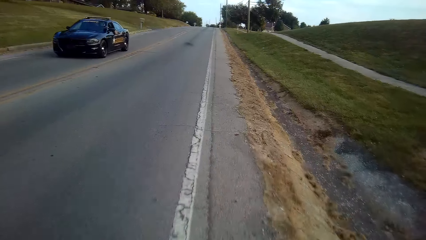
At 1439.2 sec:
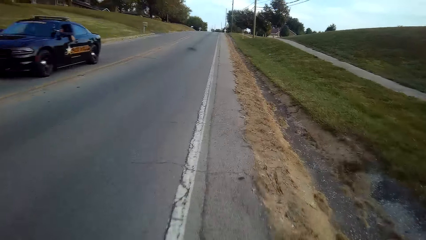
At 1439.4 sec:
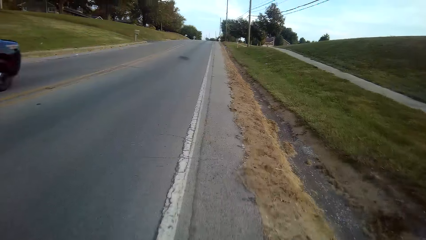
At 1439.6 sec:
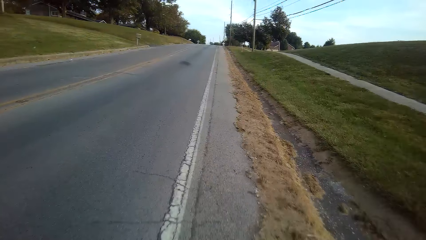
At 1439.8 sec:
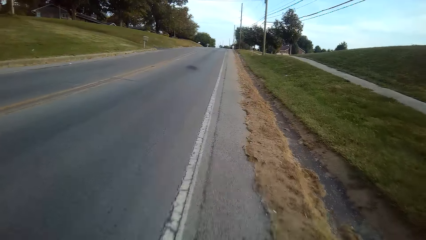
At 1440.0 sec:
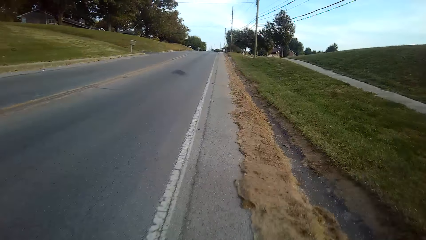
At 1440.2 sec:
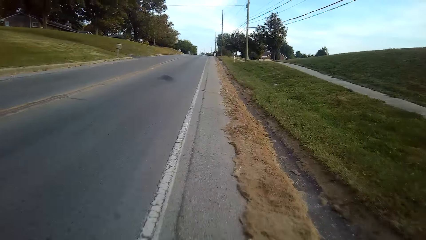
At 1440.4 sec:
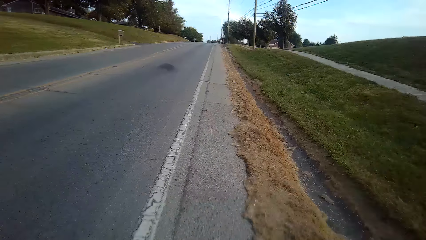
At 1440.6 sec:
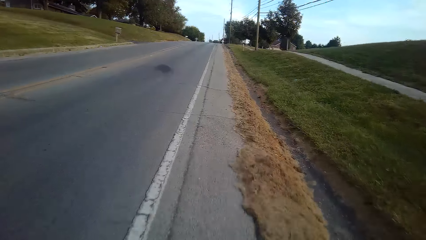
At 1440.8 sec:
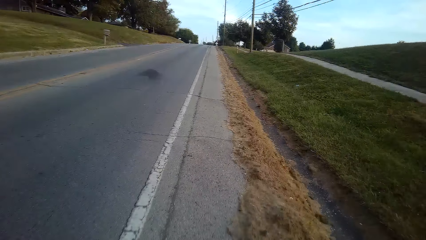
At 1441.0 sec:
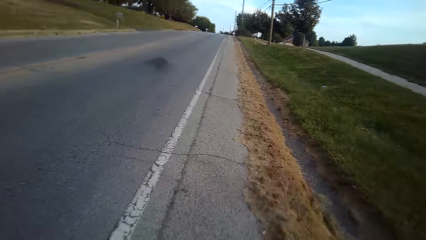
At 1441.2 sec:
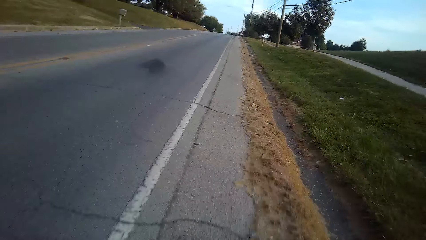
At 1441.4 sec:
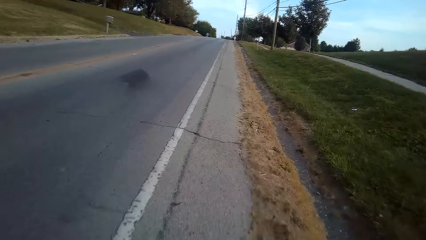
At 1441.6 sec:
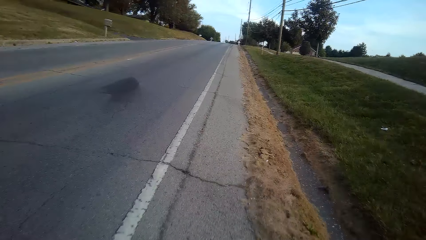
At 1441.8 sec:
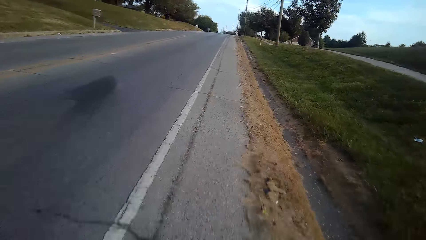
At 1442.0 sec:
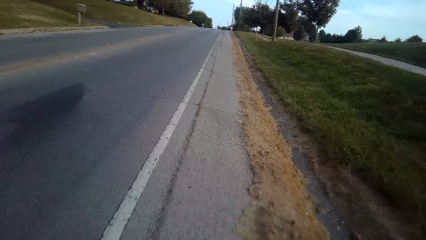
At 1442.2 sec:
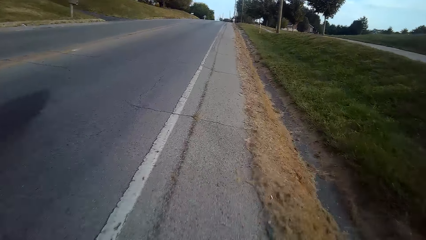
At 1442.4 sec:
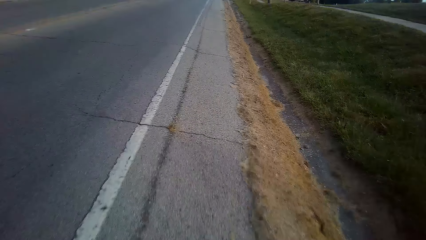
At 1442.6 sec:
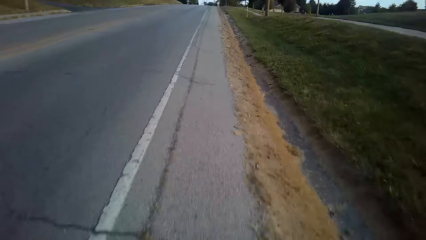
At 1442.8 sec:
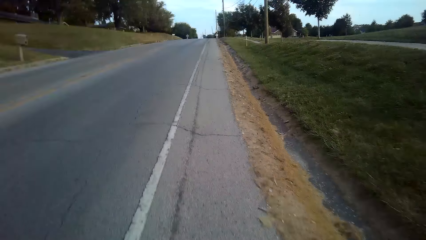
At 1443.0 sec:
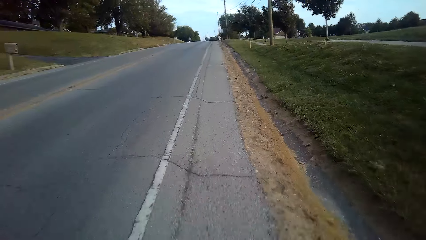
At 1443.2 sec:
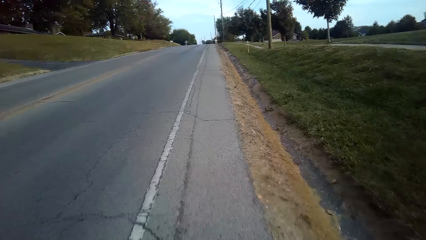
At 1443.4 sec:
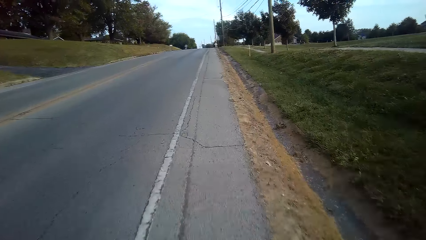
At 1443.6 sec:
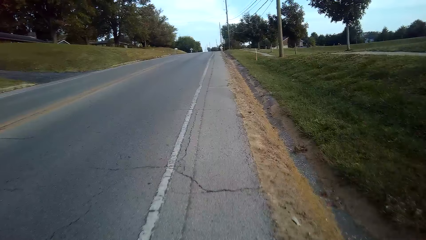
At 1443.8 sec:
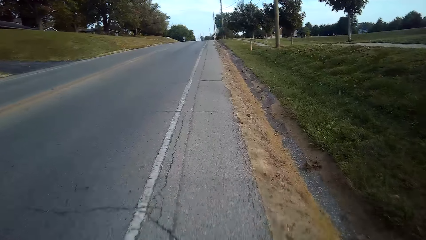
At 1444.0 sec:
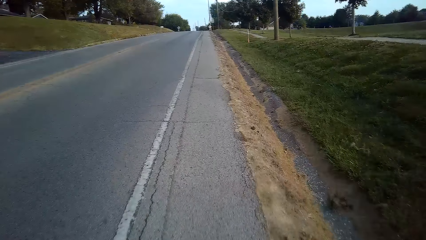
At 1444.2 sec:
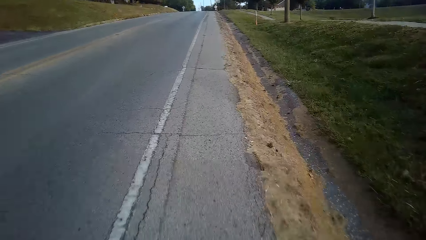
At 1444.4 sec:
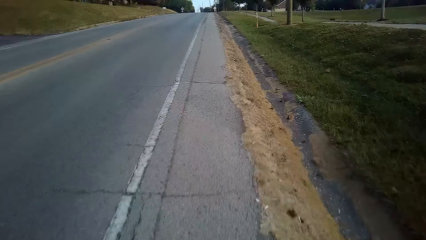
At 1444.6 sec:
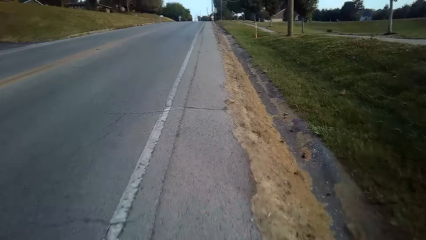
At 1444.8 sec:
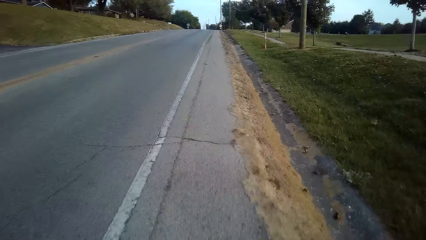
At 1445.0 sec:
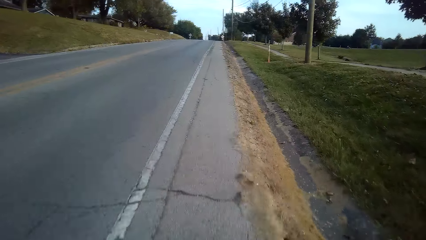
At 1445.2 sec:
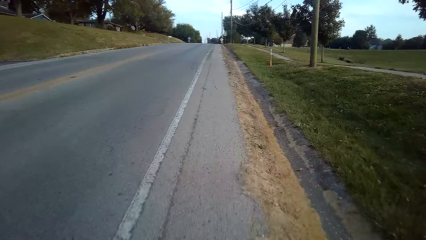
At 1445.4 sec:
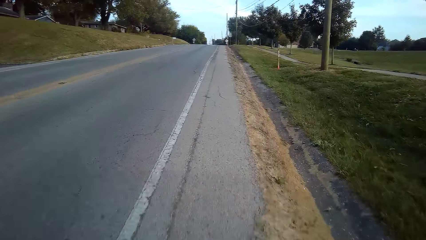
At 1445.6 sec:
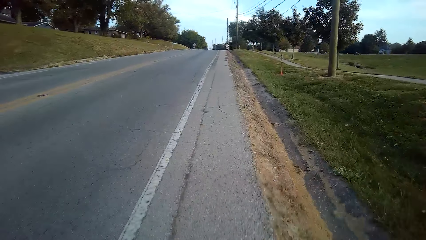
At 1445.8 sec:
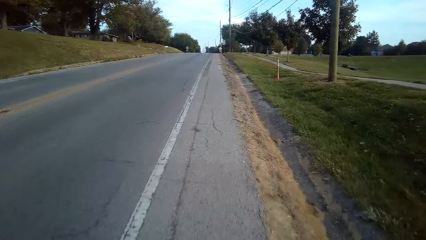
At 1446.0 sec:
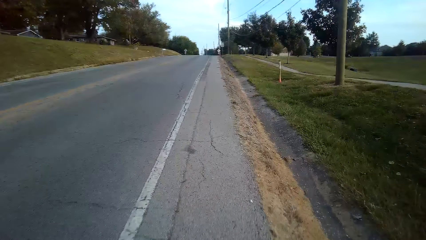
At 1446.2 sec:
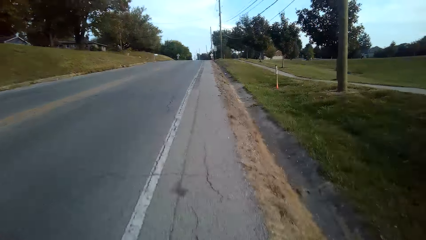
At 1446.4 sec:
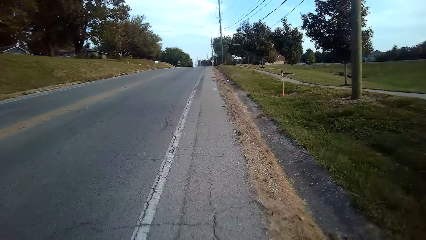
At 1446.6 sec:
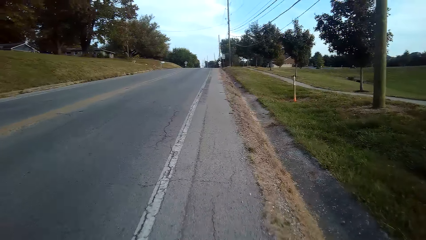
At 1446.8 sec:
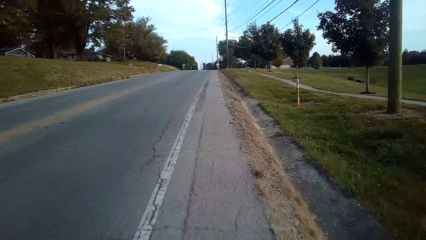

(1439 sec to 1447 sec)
The camera wearer cycles on the road.

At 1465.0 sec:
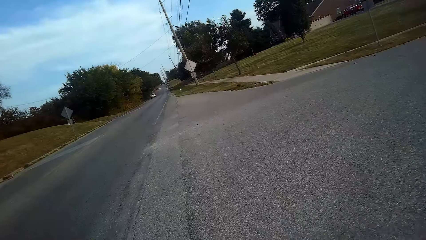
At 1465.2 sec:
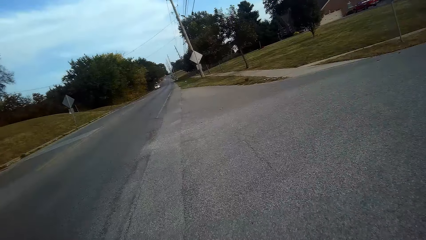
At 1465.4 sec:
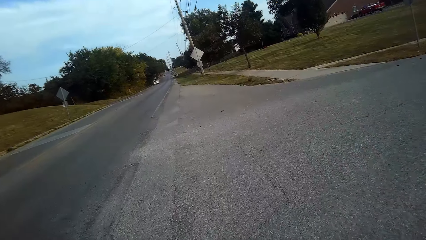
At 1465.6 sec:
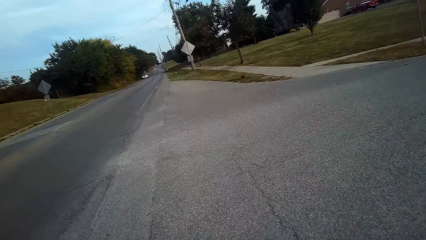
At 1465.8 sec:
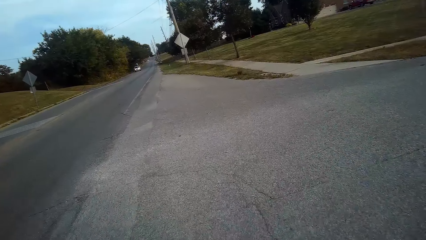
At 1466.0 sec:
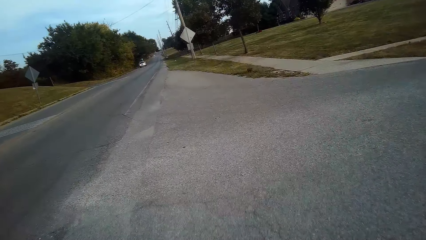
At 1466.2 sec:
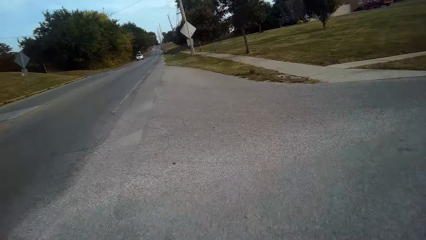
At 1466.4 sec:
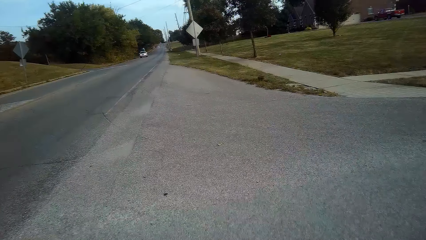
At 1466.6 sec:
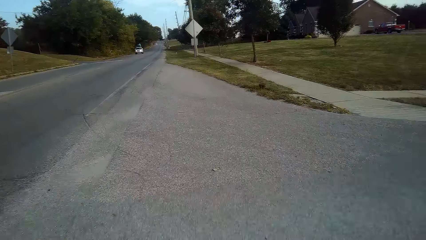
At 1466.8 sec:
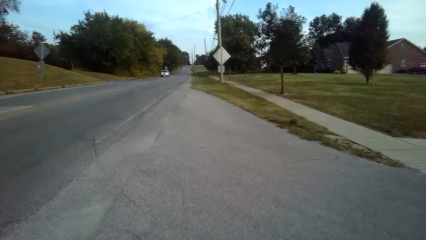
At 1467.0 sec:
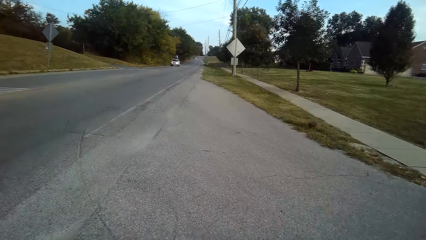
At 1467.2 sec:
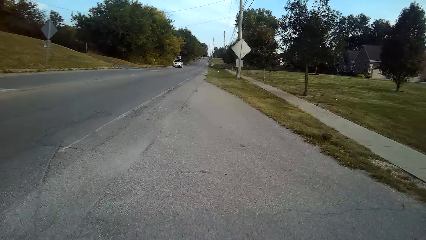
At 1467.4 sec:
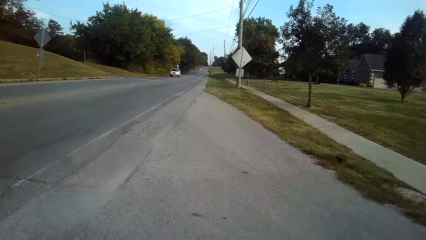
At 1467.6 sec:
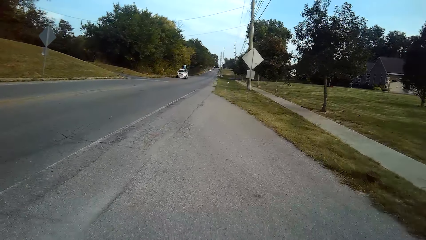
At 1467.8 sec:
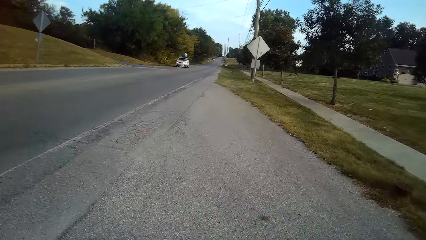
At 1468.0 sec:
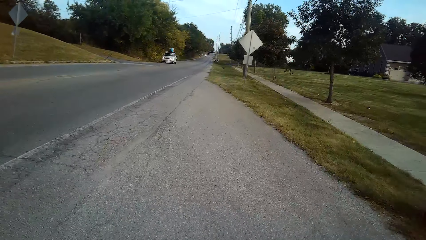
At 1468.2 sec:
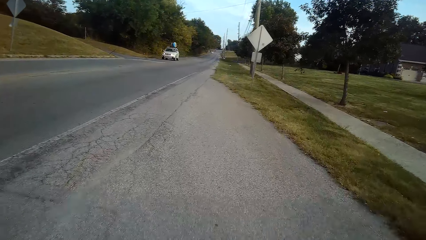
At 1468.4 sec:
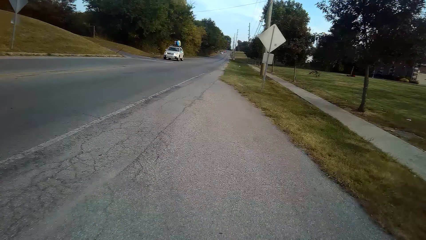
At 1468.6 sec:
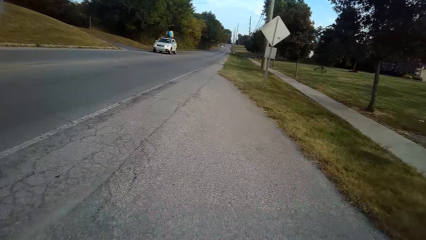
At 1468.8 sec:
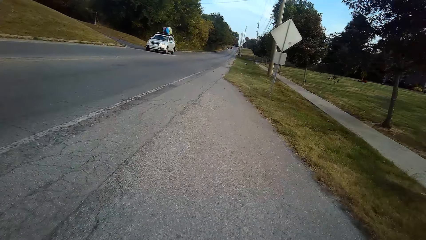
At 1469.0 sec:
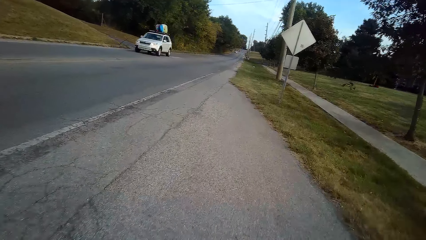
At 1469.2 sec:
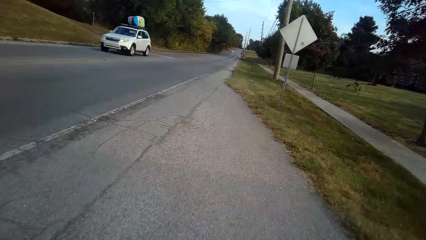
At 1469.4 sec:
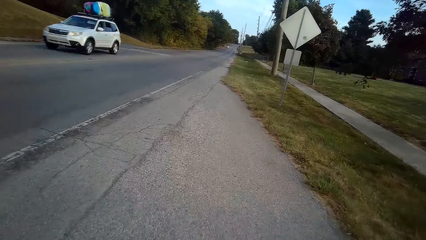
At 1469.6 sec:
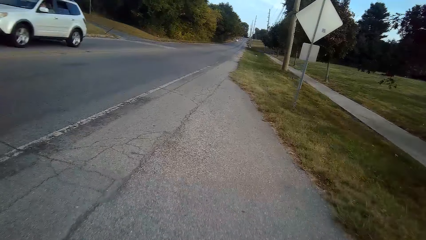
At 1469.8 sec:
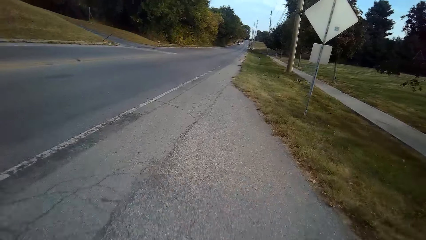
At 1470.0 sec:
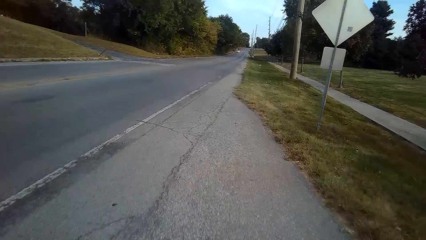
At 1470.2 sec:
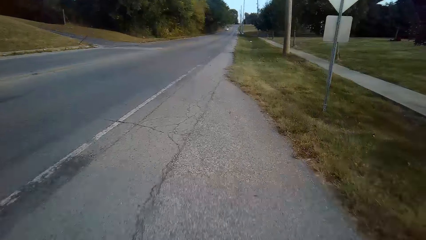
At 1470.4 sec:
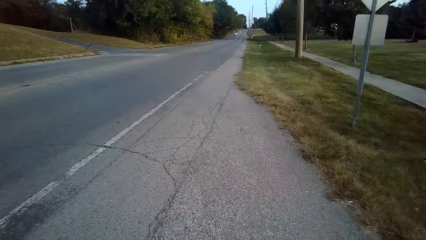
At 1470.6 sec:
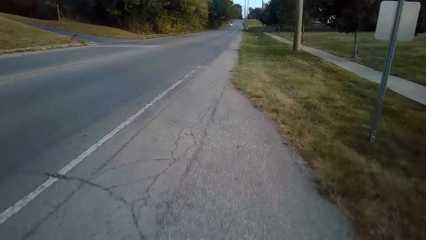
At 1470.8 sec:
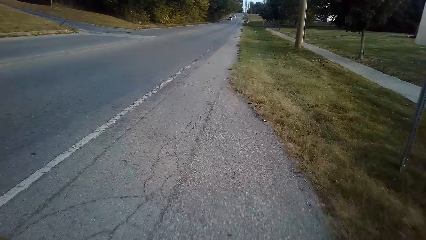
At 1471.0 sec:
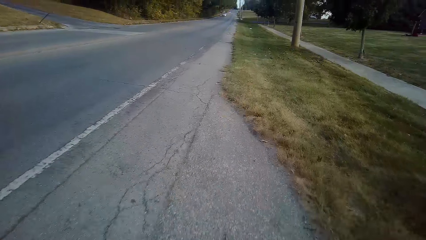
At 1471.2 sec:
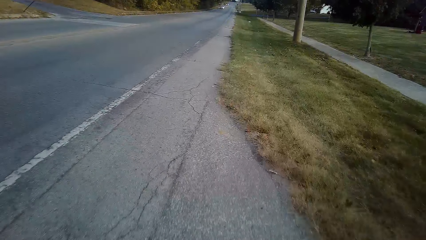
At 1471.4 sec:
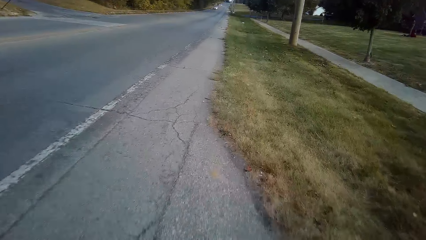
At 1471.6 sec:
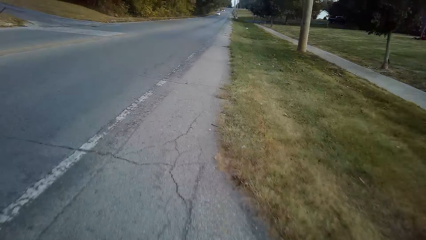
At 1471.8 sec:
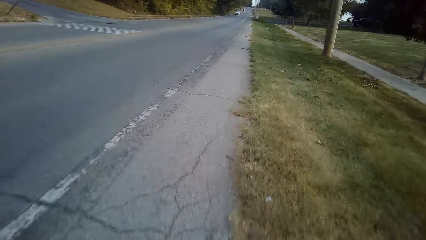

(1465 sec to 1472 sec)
The camera wearer cycles on the road.
